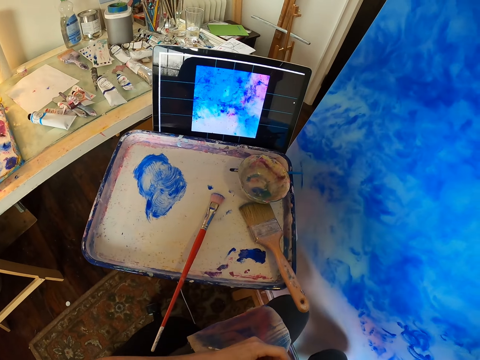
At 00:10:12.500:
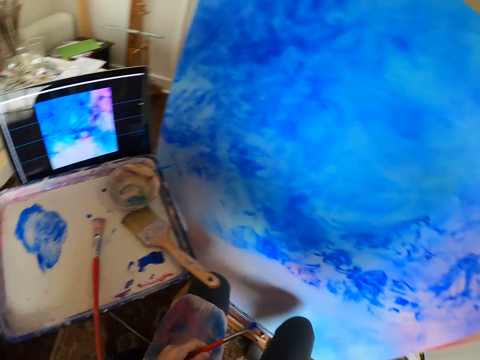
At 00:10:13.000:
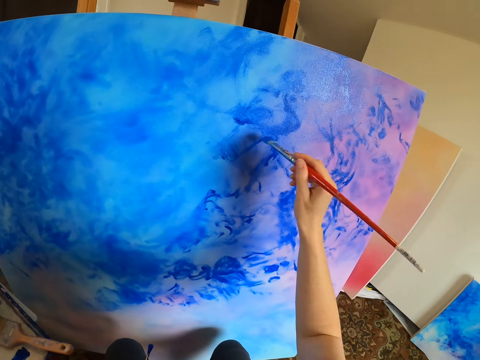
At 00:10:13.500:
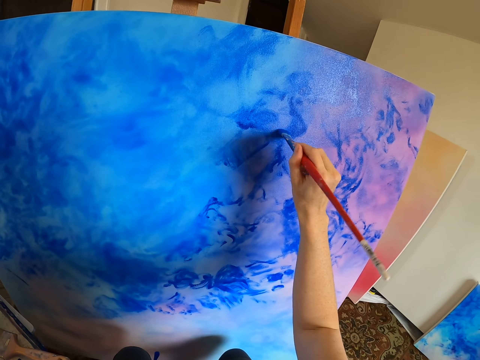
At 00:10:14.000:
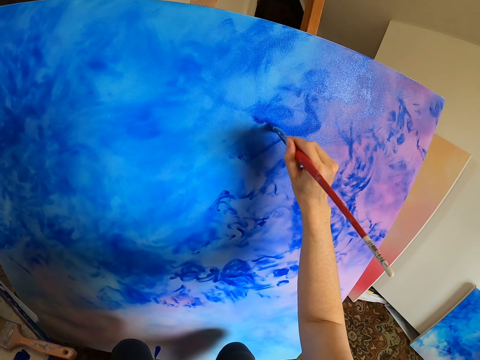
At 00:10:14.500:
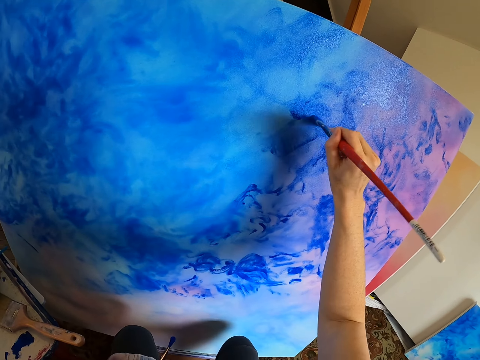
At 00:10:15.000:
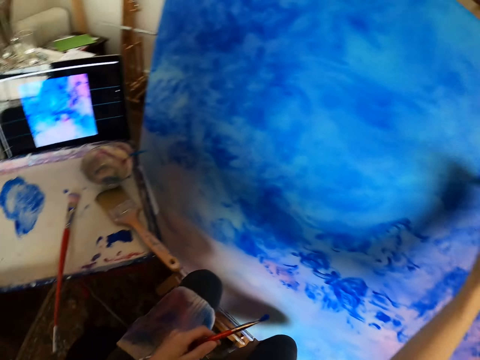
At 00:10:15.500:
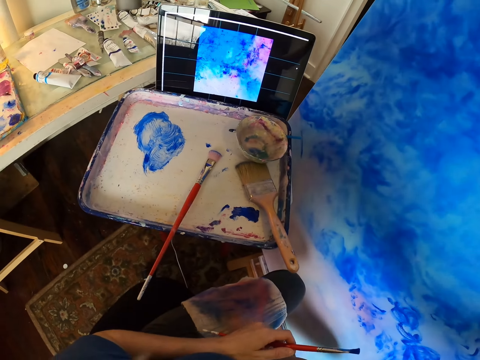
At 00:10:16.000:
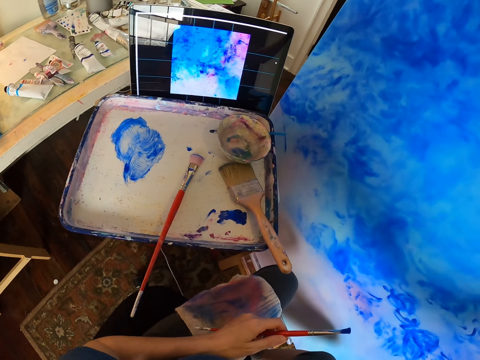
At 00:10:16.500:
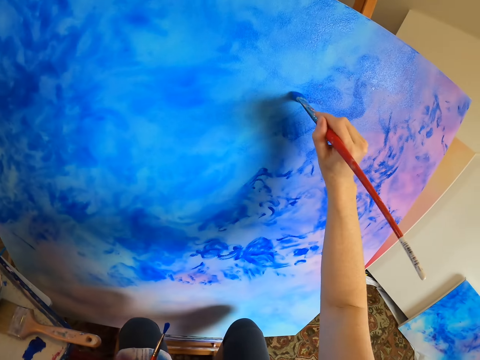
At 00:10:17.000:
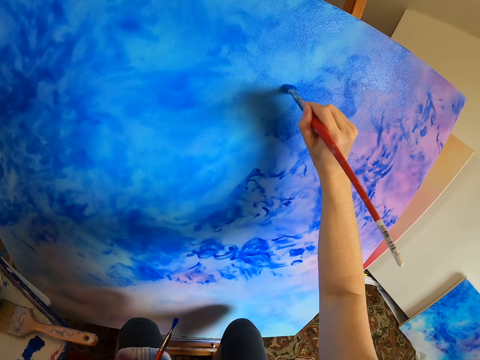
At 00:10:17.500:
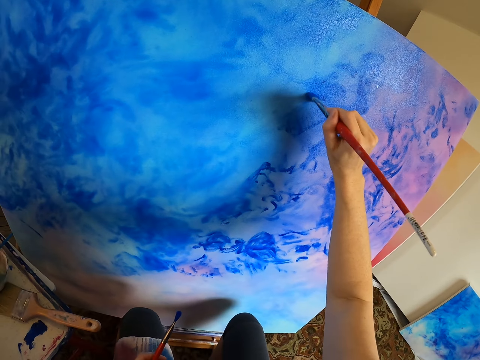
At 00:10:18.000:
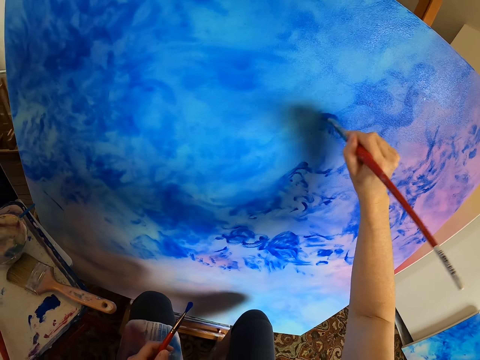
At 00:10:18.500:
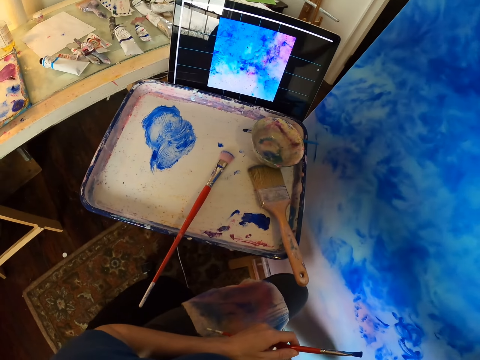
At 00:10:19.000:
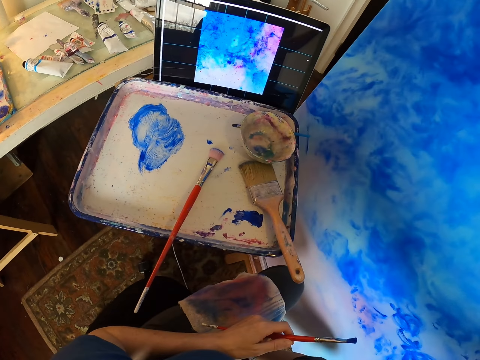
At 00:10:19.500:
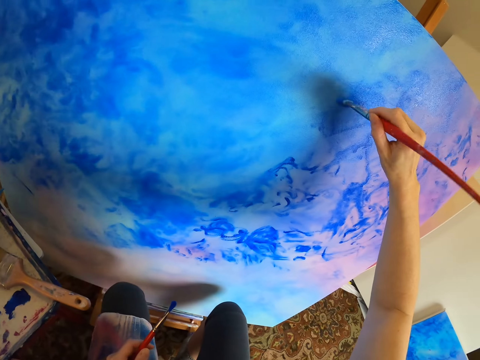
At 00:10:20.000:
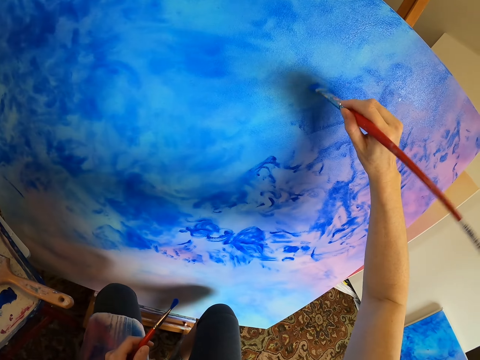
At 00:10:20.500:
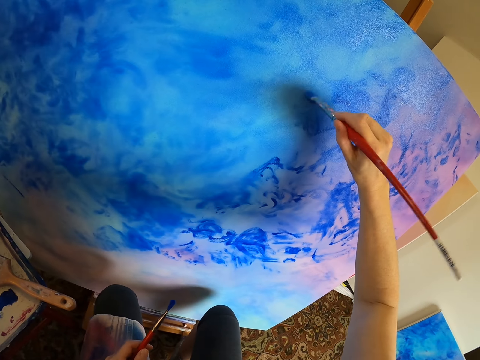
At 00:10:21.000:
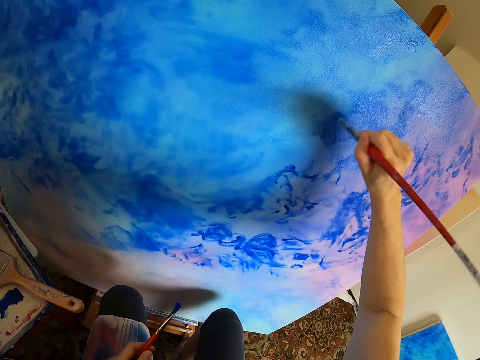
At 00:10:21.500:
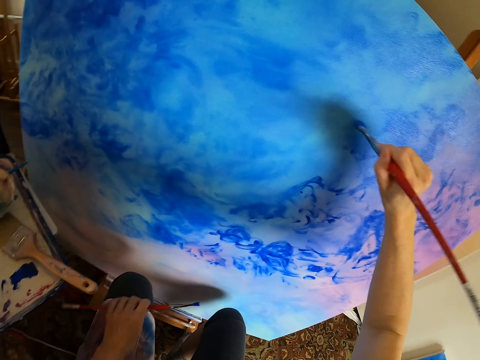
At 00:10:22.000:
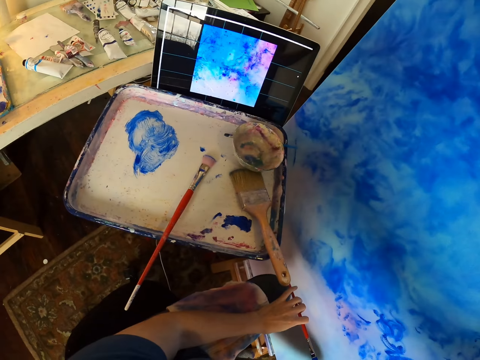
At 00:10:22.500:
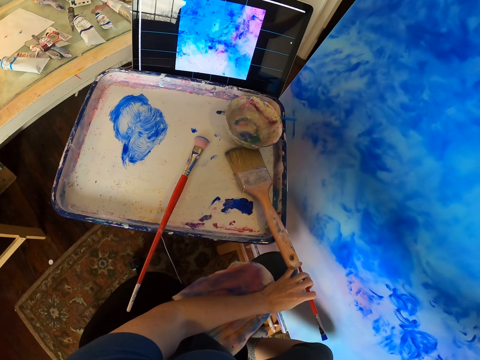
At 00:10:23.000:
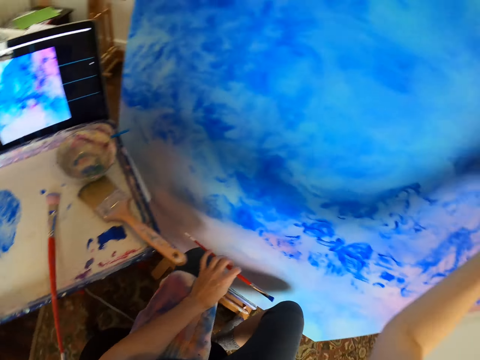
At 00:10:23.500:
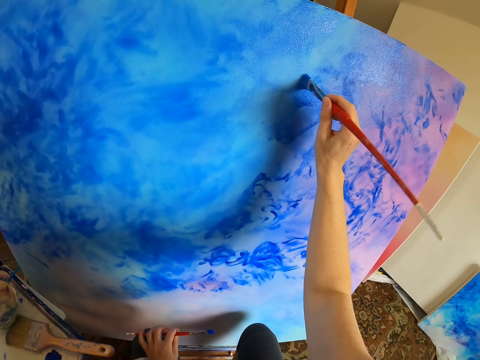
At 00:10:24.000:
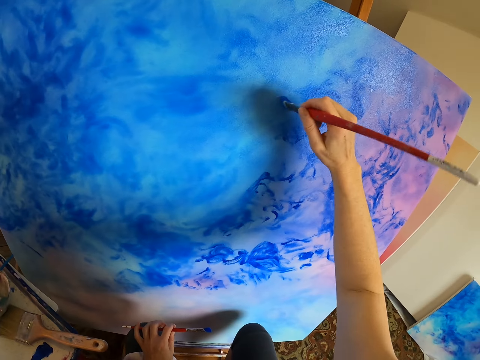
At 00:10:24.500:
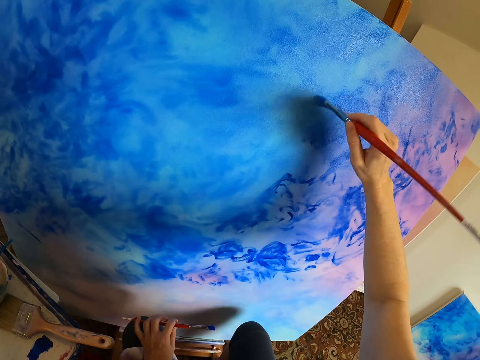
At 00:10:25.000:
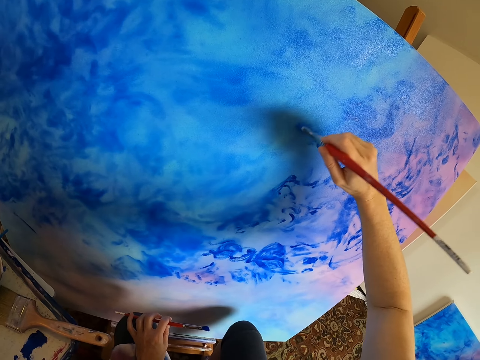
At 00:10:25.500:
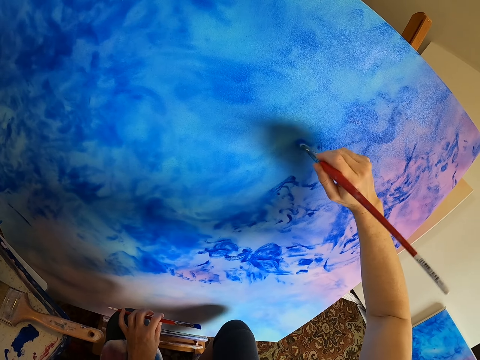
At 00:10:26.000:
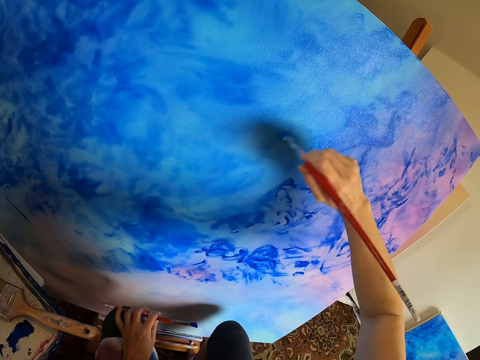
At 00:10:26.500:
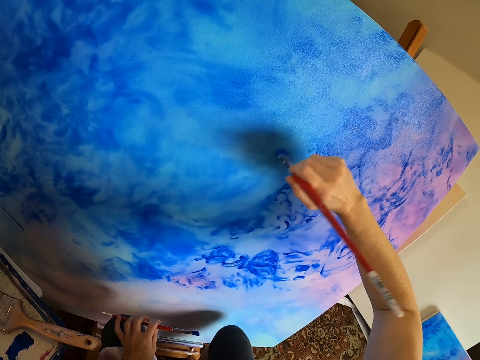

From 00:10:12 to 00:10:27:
The camera wearer paints the canvas with a paint brush. They look at the picture in the computer. They paint the canvas with the paint brush. They look at the picture in the computer. They paint the canvas with the paint brush. They look at the picture in the computer. They paint the canvas with the paint brush.

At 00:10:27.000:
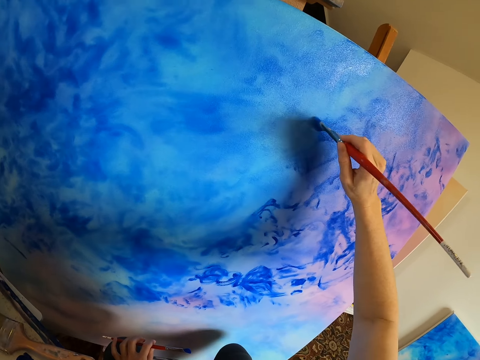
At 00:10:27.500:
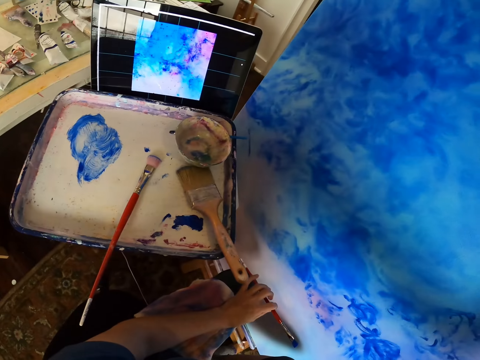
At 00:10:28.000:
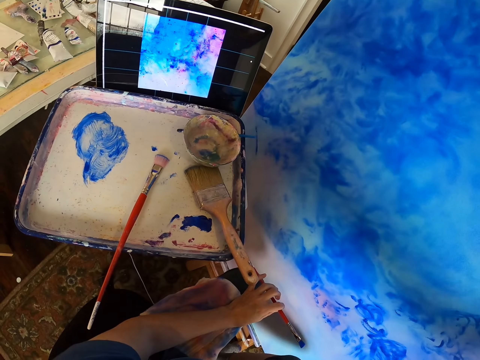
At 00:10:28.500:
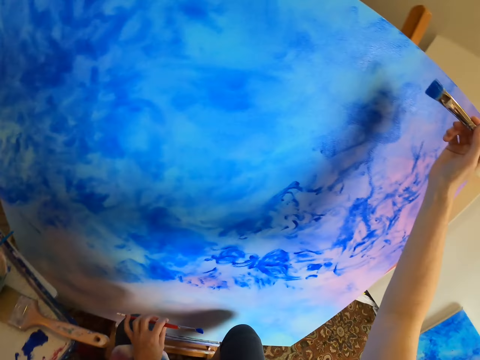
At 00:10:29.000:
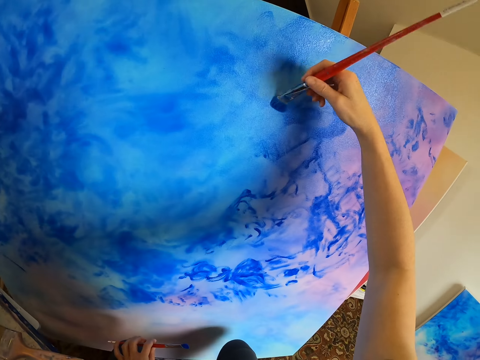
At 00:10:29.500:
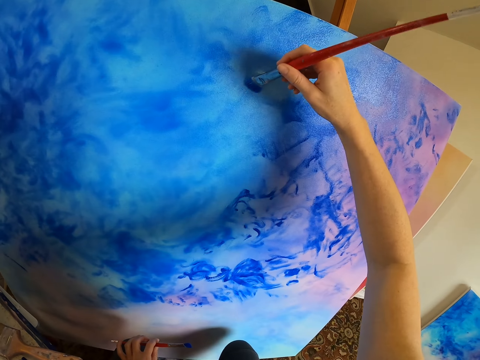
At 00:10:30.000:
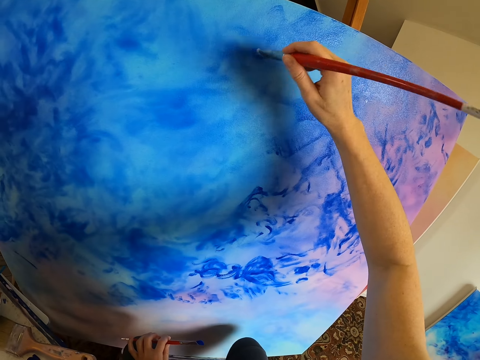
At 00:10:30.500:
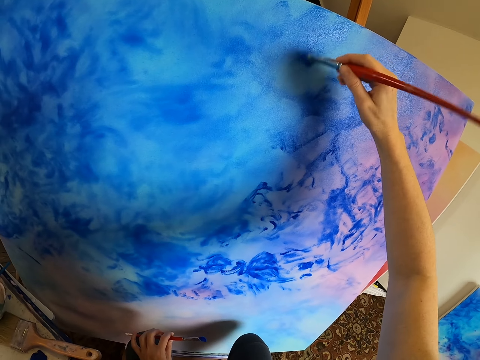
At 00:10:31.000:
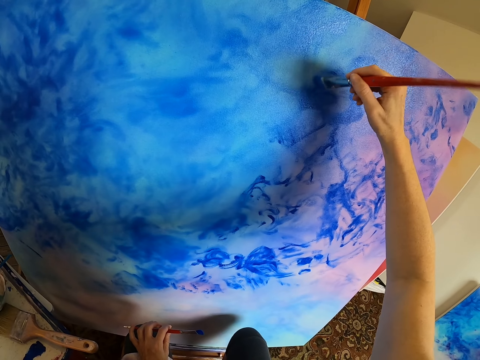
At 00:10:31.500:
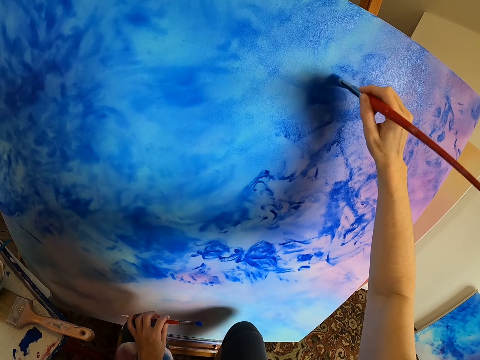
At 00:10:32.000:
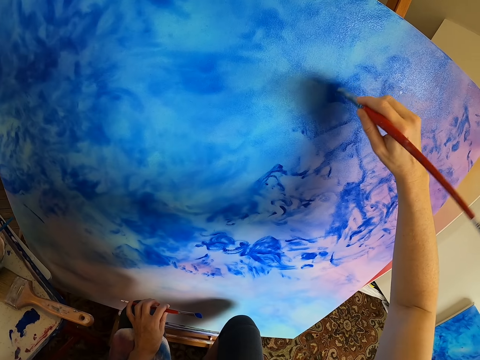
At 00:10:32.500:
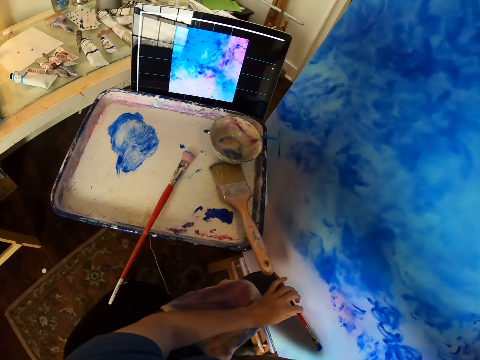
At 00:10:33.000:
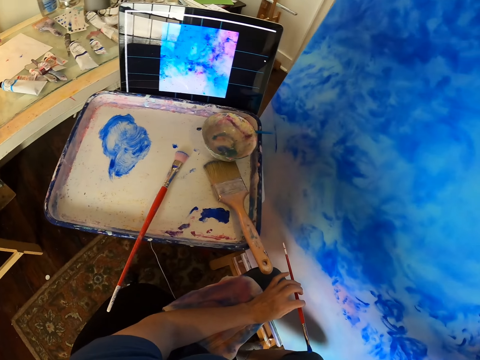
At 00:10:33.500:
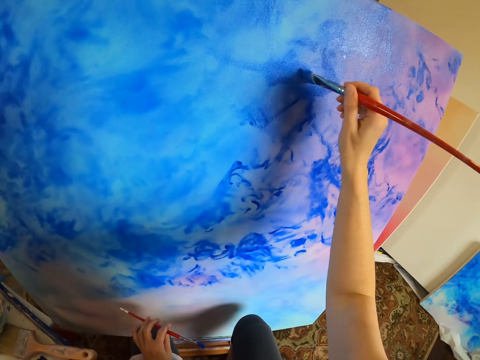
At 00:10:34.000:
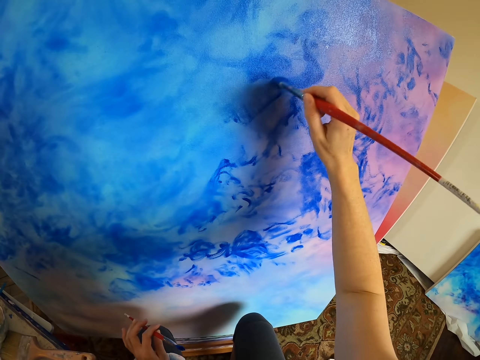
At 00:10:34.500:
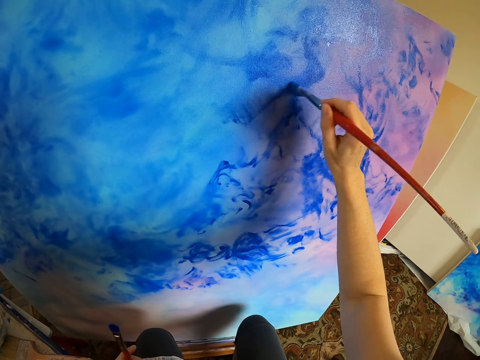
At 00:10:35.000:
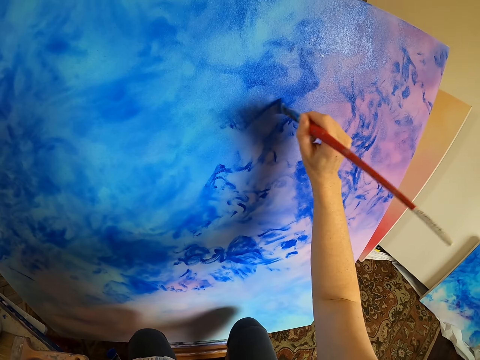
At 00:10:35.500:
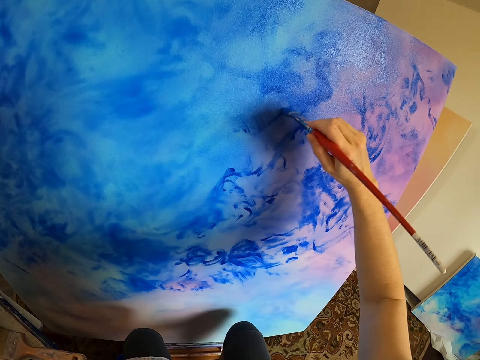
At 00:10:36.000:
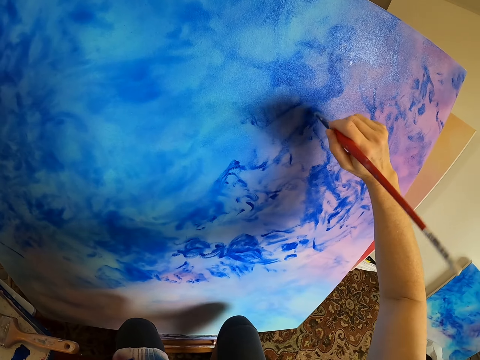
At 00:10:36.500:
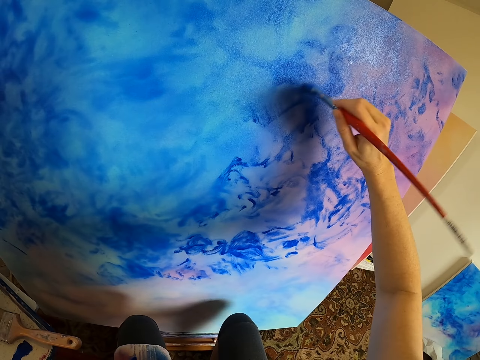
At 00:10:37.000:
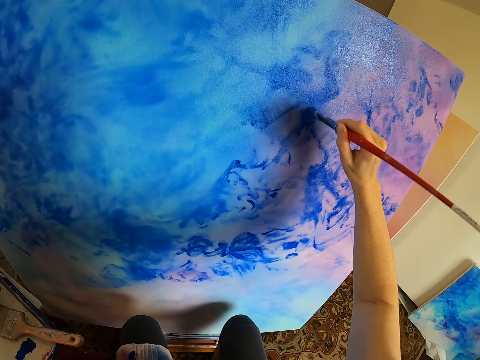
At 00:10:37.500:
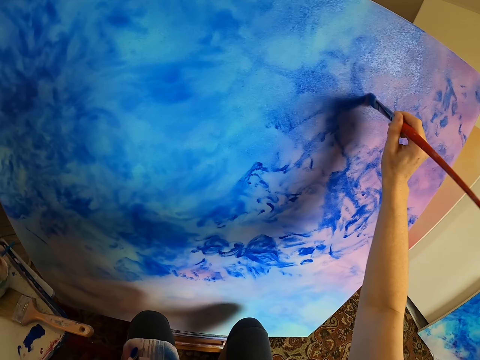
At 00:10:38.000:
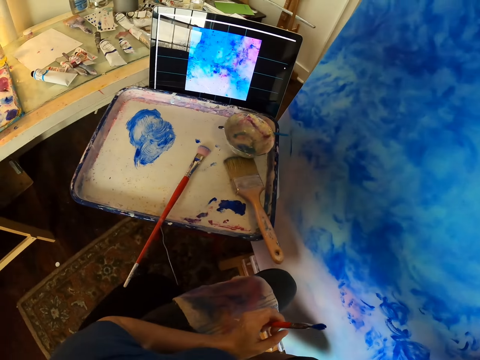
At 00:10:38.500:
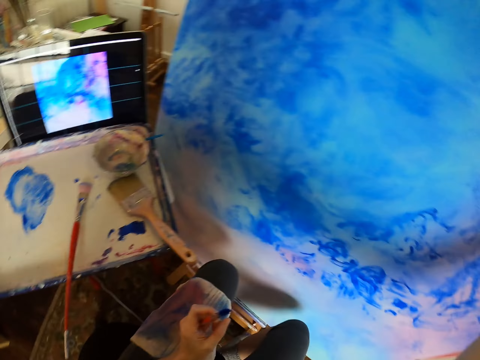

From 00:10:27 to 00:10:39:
The camera wearer stares at the laptop. They paint the painting with the brush. They look at the picture in the computer. They paint the canvas with a paint brush. They look at the picture in the computer.
